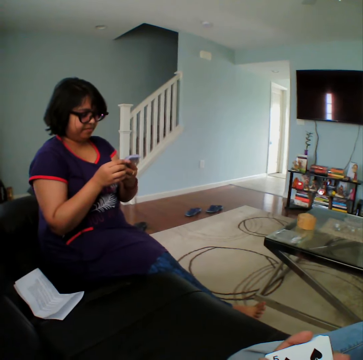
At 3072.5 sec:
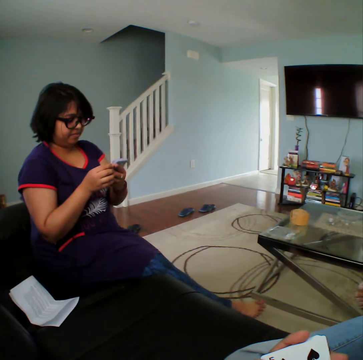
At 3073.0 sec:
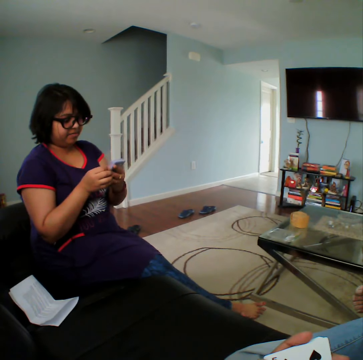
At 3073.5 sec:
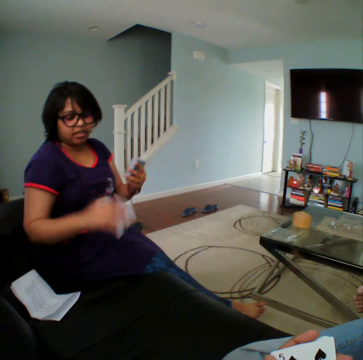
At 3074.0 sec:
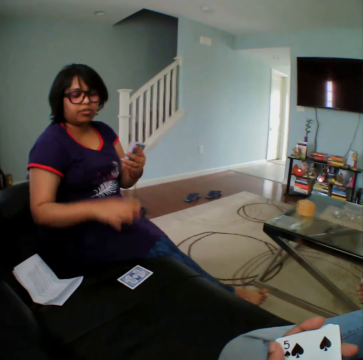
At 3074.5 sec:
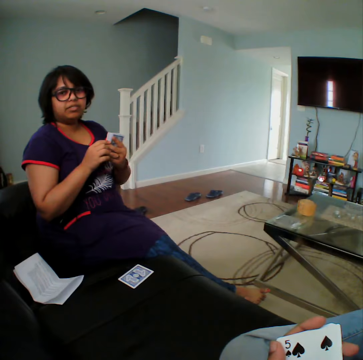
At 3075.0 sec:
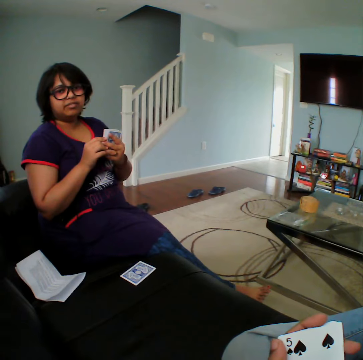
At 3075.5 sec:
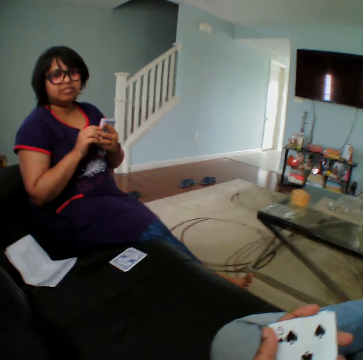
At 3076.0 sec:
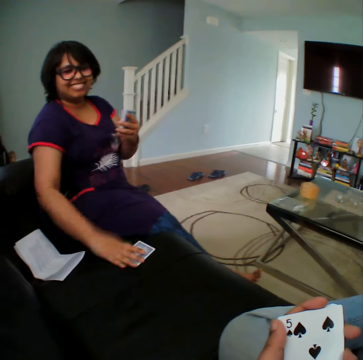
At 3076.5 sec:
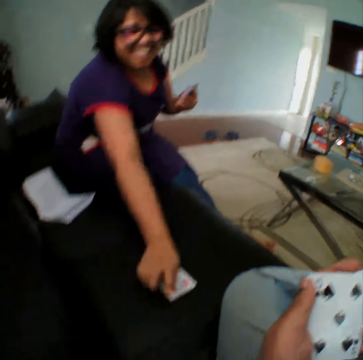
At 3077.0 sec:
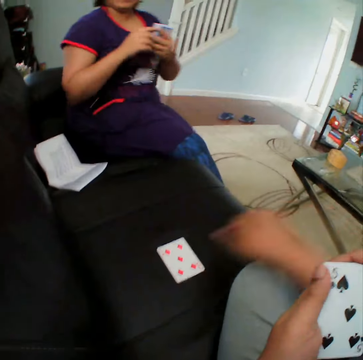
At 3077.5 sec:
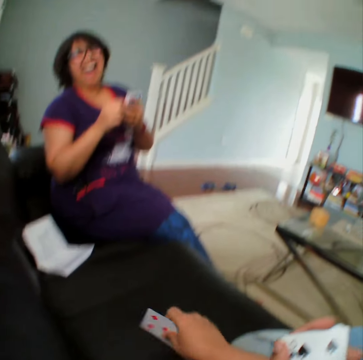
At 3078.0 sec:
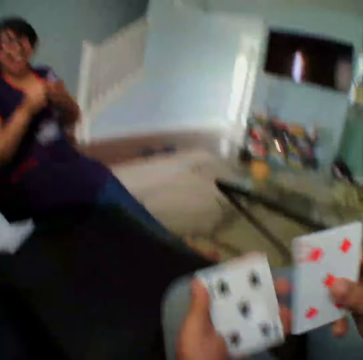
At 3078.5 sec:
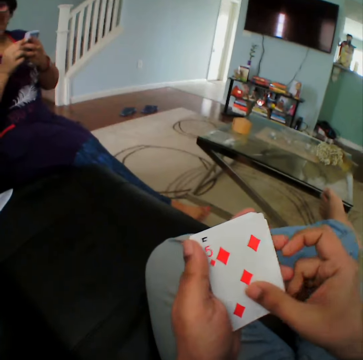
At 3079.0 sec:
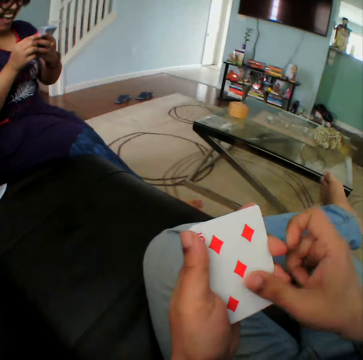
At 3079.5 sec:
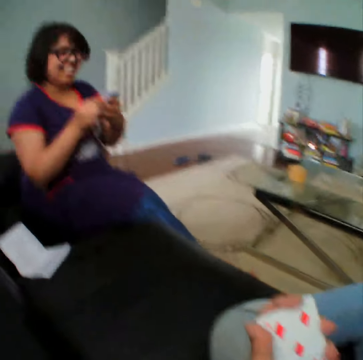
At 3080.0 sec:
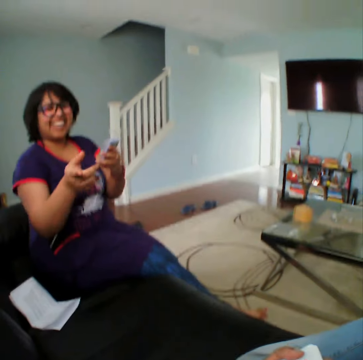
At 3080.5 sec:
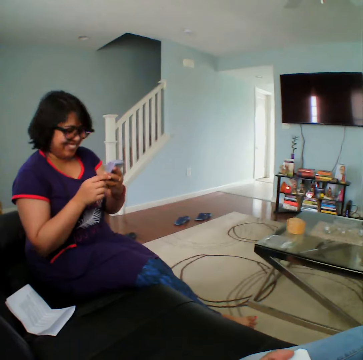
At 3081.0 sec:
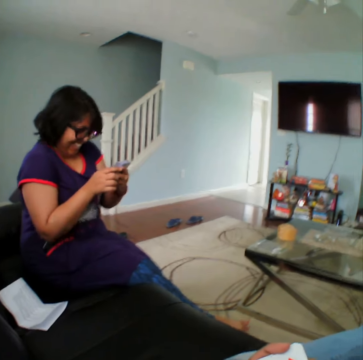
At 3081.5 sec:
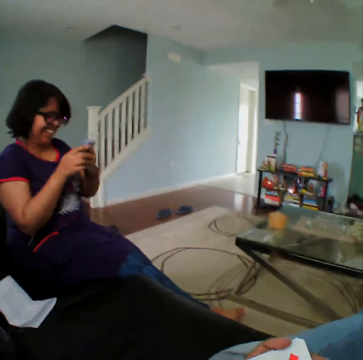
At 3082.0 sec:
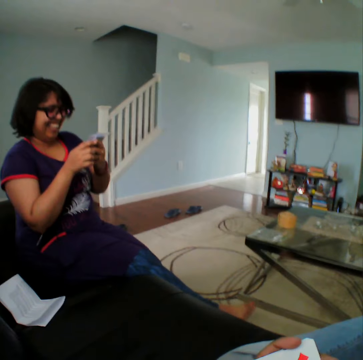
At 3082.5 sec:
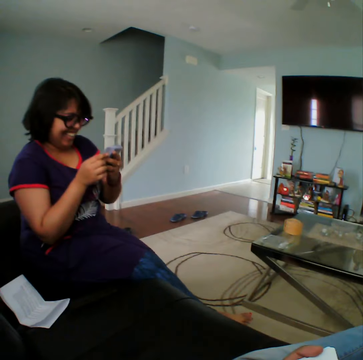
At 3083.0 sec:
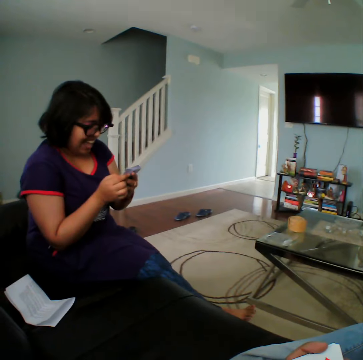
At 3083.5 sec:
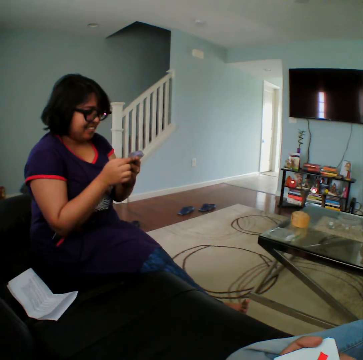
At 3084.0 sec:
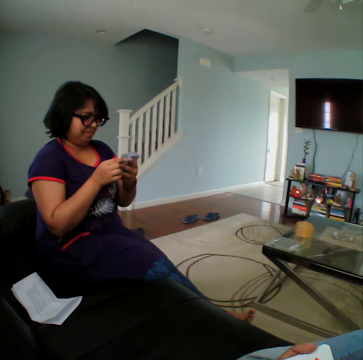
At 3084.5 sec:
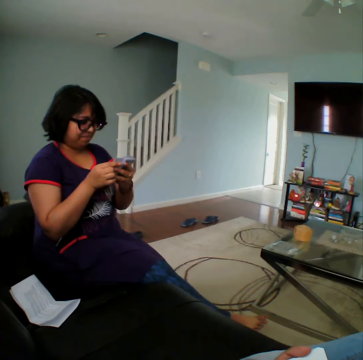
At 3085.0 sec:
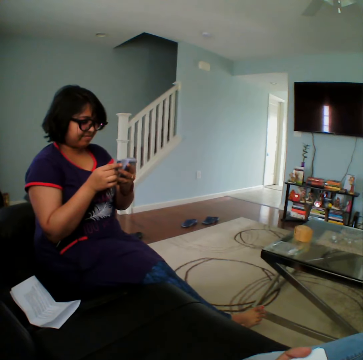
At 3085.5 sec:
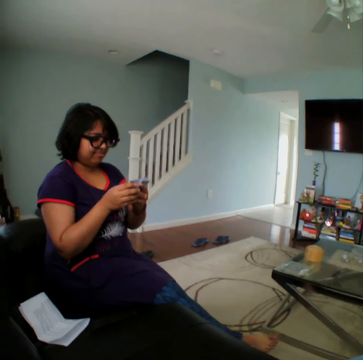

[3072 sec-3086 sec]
A woman places a card on the sofa. The camera wearer stares at the woman. He picks the card from the sofa. He inspects the cards on his hands. The woman talks to the camera wearer. The camera wearer stares at the woman.

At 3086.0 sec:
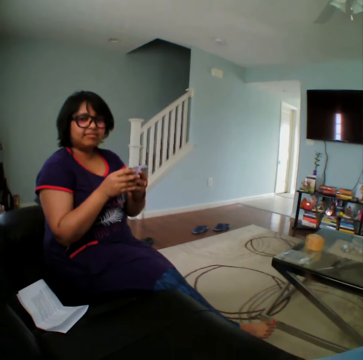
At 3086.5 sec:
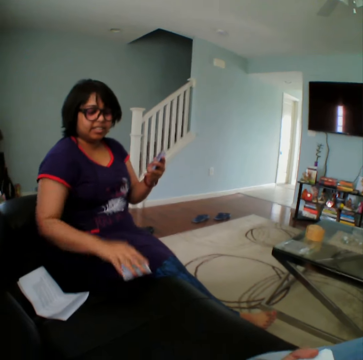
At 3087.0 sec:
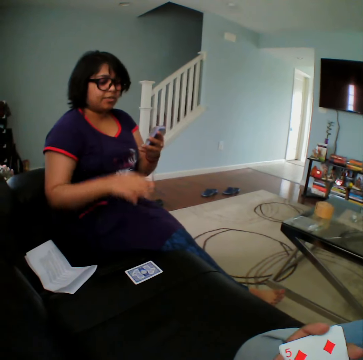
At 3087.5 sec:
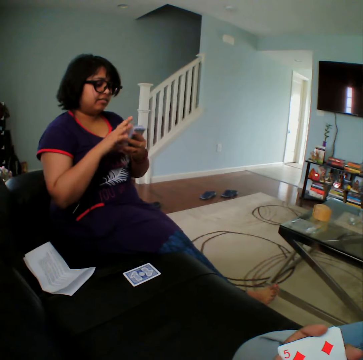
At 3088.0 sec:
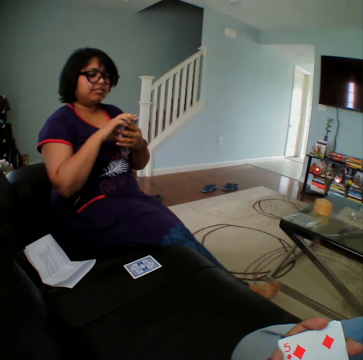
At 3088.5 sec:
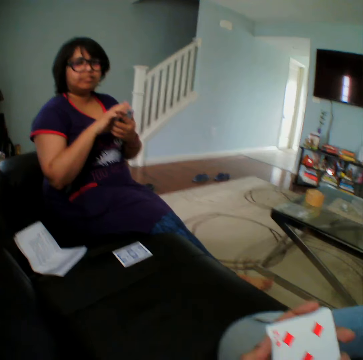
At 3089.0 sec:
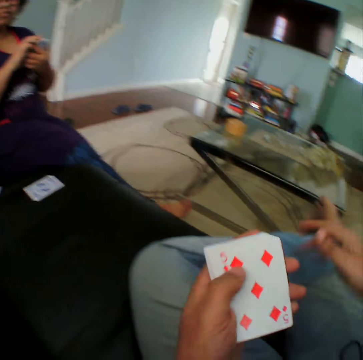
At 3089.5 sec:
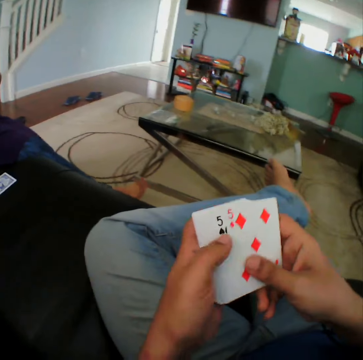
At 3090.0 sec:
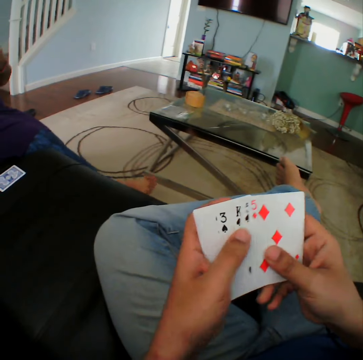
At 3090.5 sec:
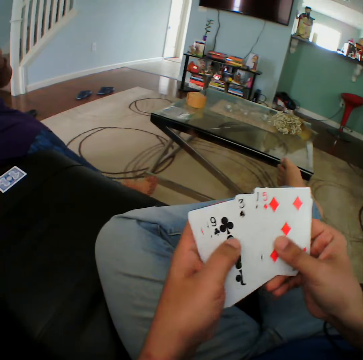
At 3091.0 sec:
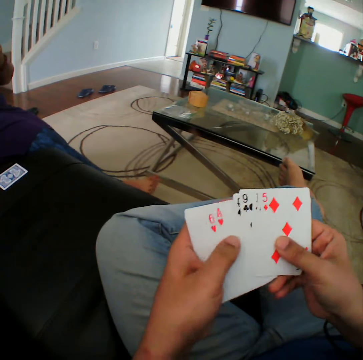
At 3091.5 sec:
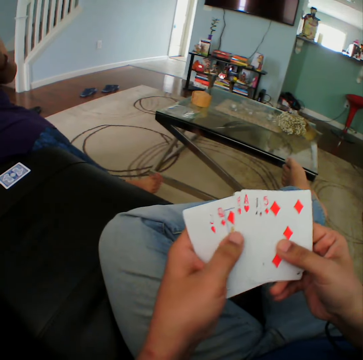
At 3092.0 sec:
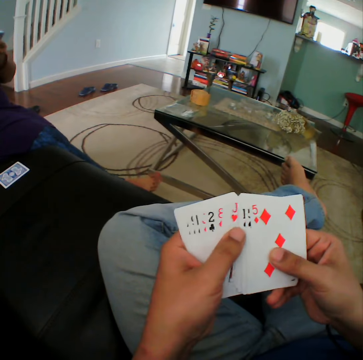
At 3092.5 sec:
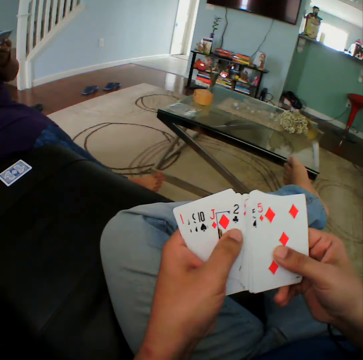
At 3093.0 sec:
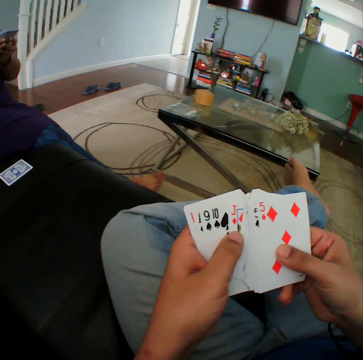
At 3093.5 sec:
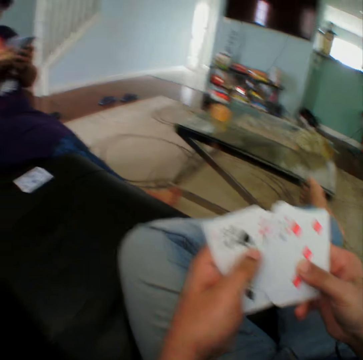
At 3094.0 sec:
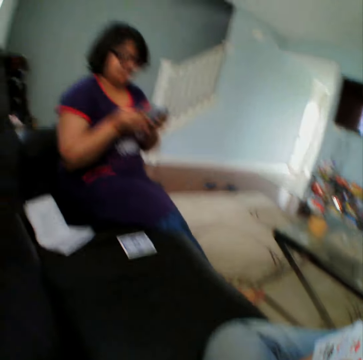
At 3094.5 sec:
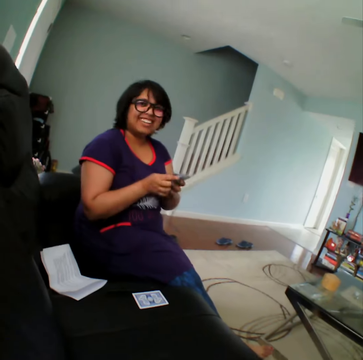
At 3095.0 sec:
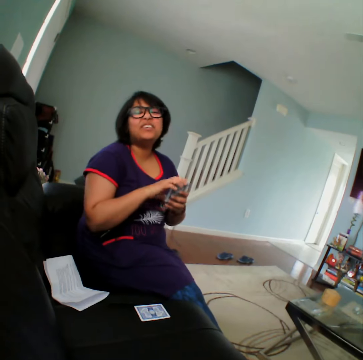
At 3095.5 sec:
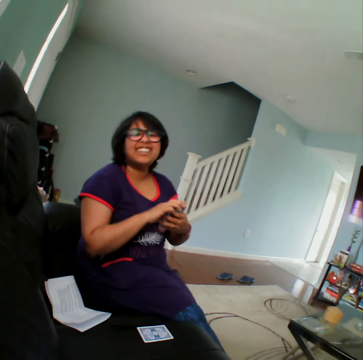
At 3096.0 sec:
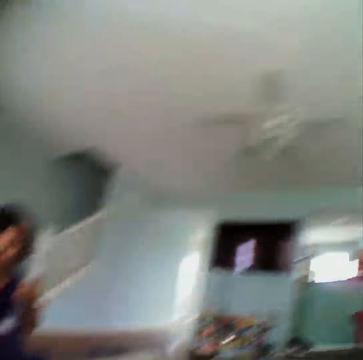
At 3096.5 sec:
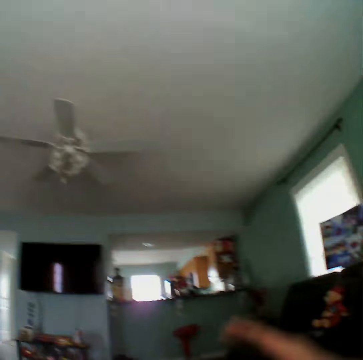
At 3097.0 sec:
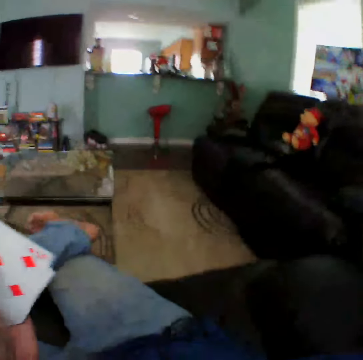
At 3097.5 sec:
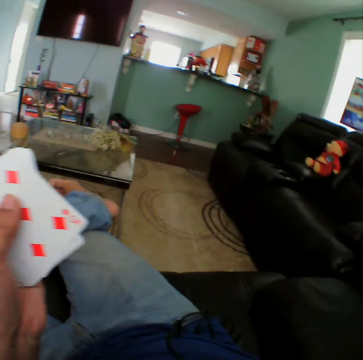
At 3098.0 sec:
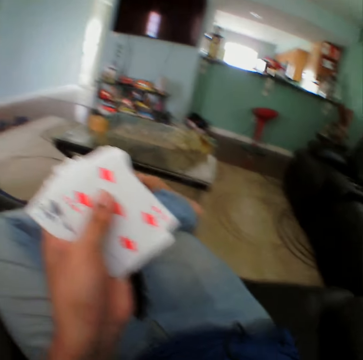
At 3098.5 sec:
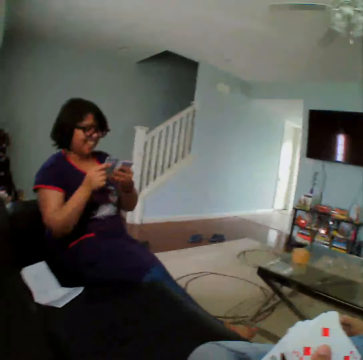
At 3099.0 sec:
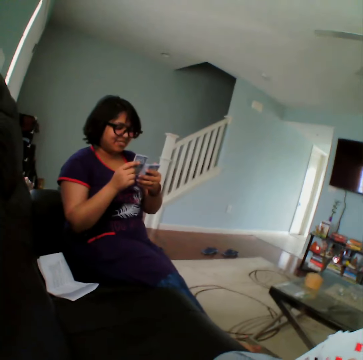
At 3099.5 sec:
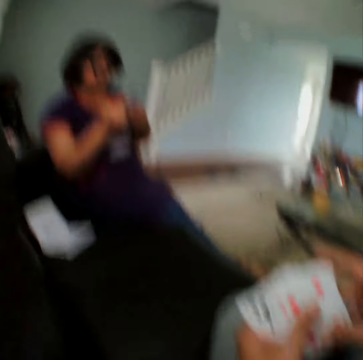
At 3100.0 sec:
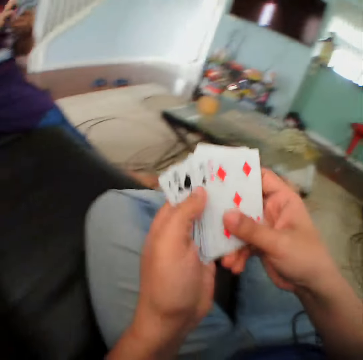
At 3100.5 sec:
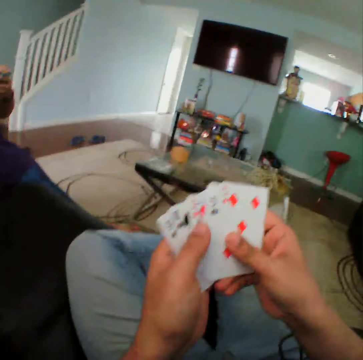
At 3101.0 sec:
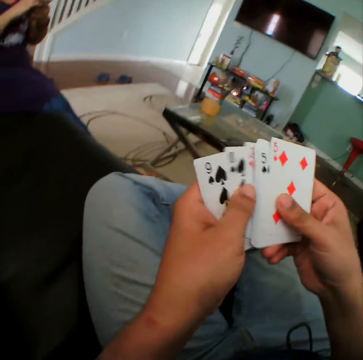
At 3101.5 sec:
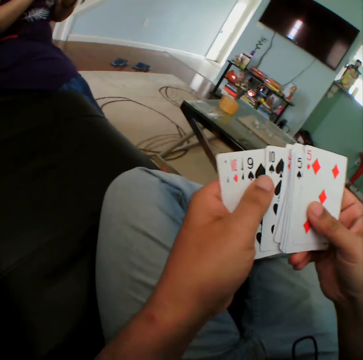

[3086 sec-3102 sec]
A woman places a card on the sofa. The camera wearer stares at the woman. He inspects the cards on his hands. He talks to the woman. He looks around the apartment. He stares at the woman. He inspects the cards on his hands.

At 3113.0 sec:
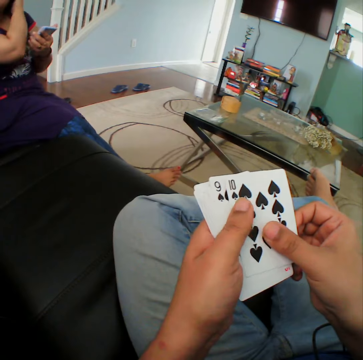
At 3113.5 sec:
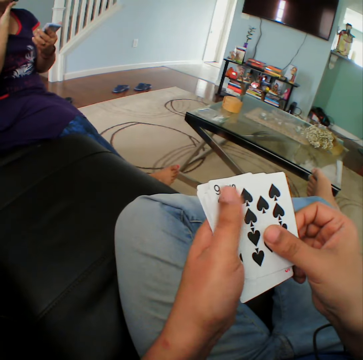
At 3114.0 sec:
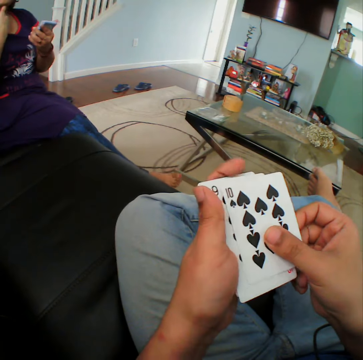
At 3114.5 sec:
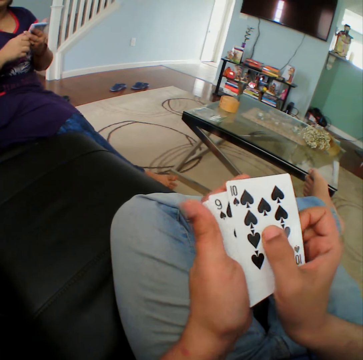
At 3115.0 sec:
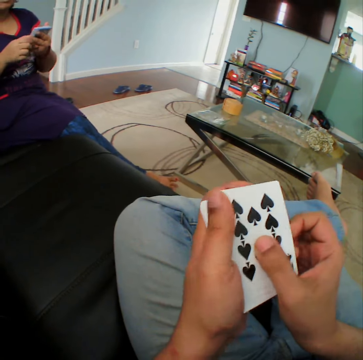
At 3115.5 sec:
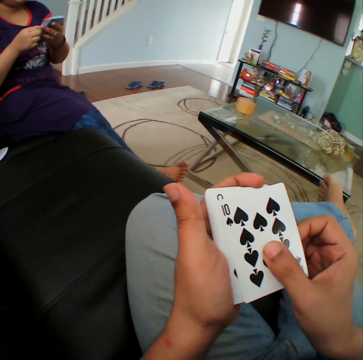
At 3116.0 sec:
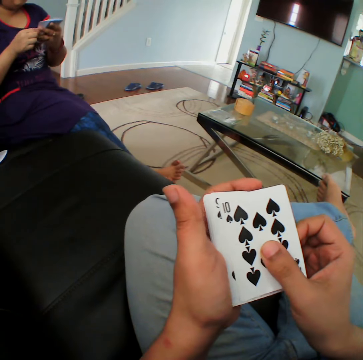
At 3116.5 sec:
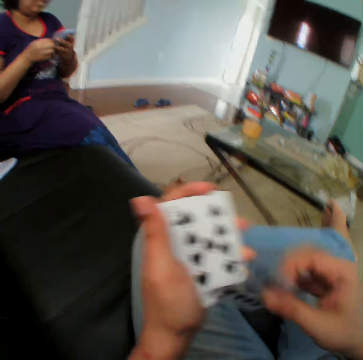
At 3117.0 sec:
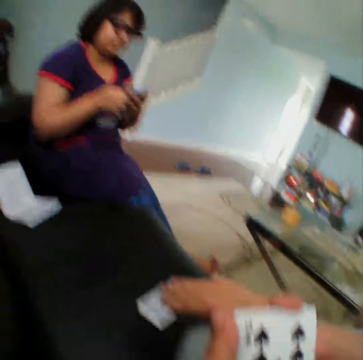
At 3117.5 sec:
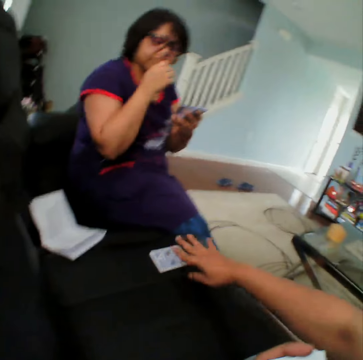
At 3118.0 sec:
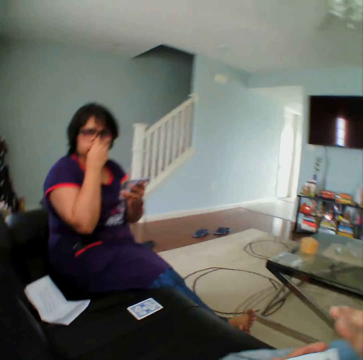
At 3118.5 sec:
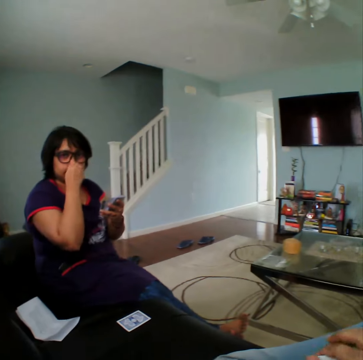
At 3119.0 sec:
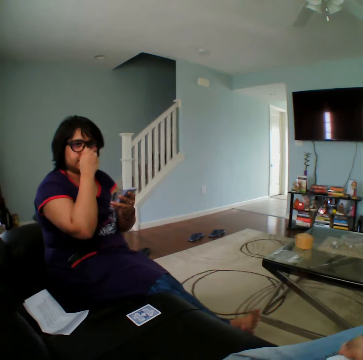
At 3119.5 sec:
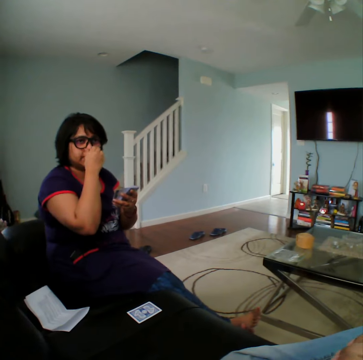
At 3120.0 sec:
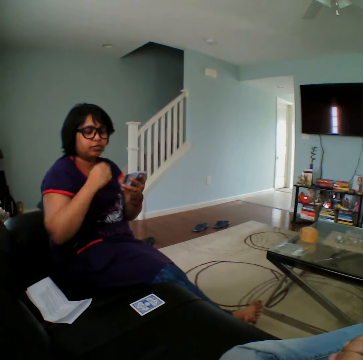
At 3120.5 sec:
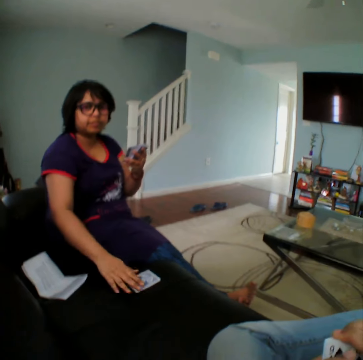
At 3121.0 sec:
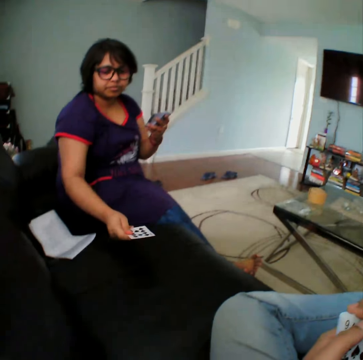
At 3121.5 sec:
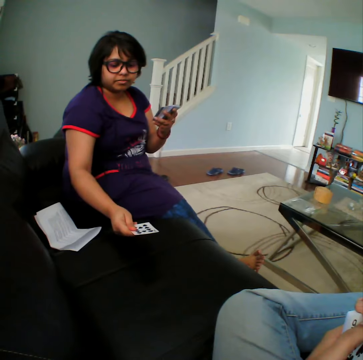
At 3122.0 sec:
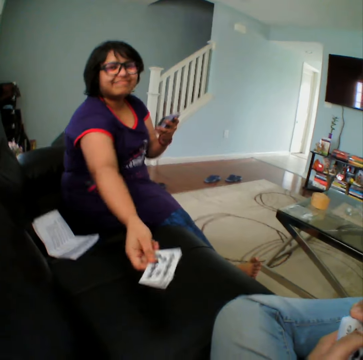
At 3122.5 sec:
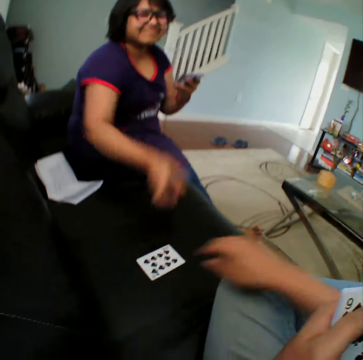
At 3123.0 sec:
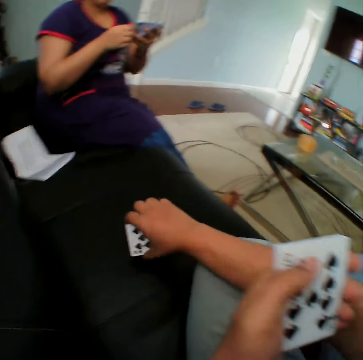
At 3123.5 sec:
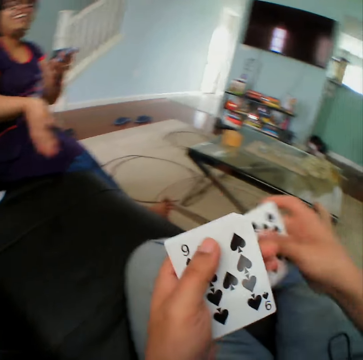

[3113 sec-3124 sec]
The camera wearer places a card on the sofa. They stare at a woman. The woman inspects the card on the sofa. The woman gives the card to the camera wearer. The camera wearer picks the card from the sofa.
